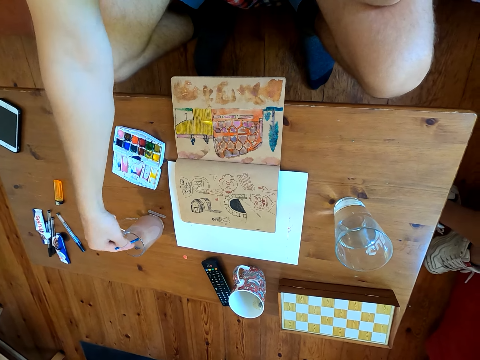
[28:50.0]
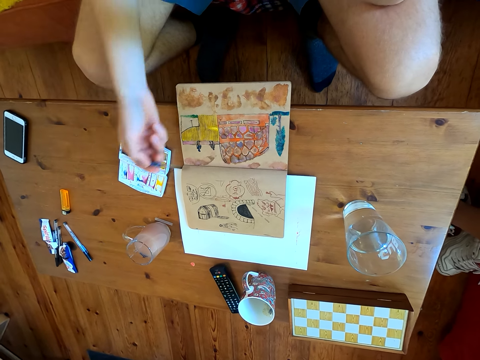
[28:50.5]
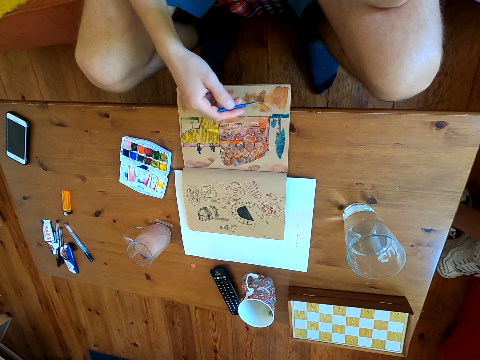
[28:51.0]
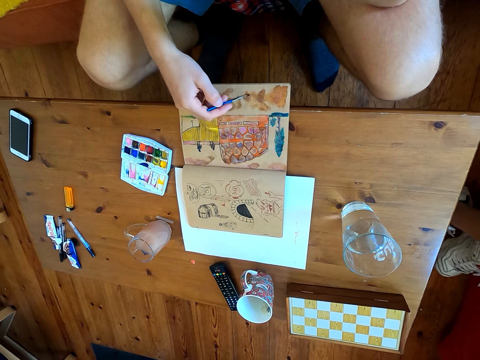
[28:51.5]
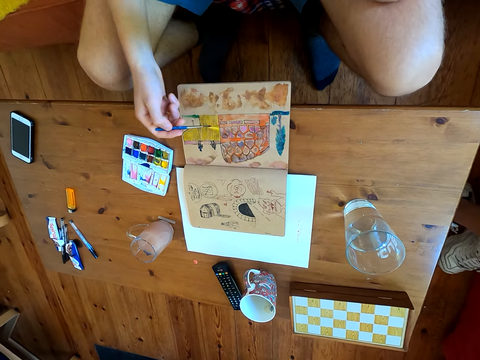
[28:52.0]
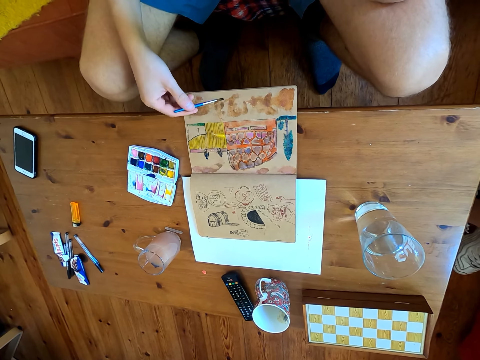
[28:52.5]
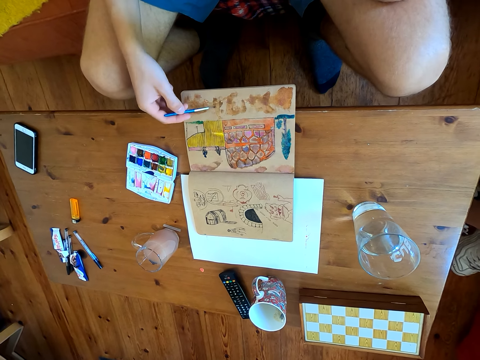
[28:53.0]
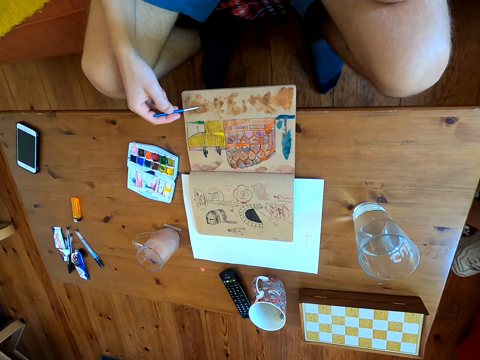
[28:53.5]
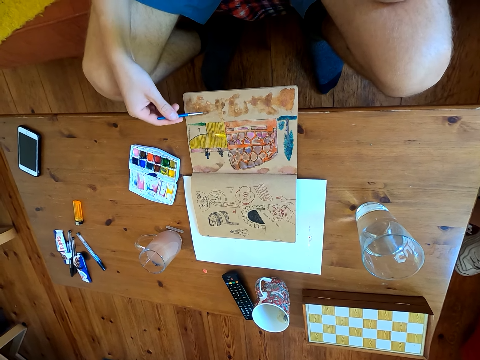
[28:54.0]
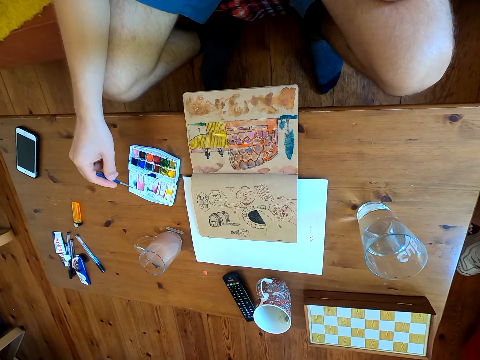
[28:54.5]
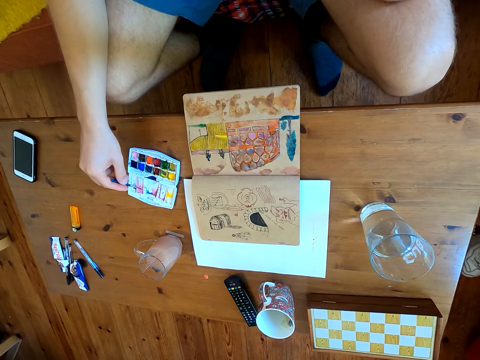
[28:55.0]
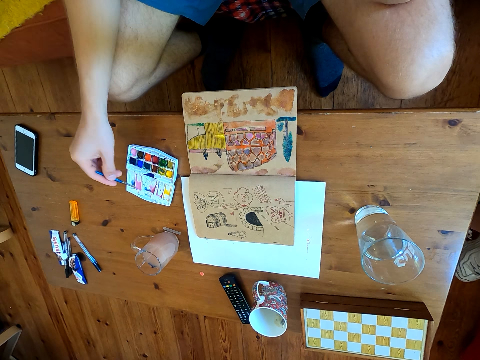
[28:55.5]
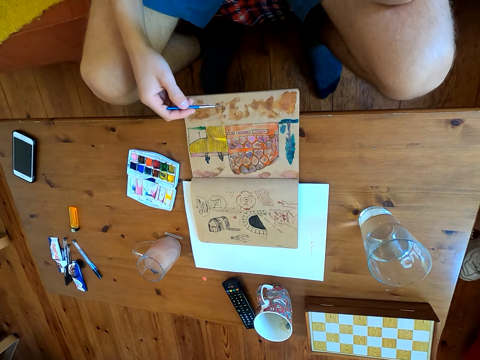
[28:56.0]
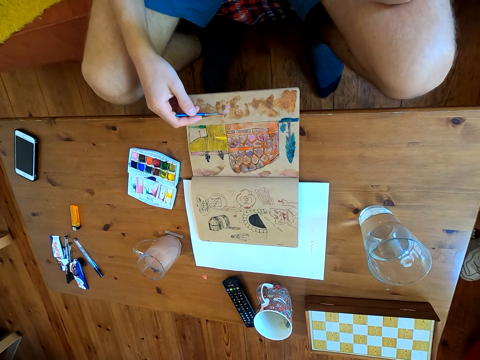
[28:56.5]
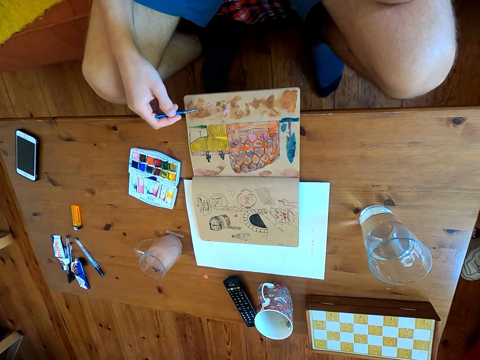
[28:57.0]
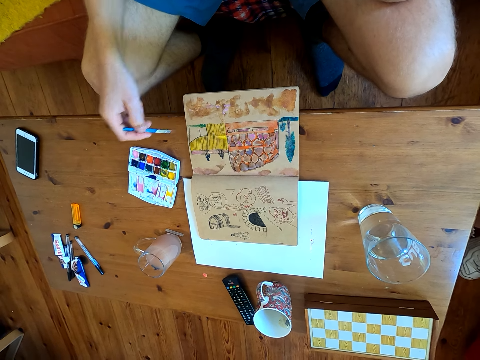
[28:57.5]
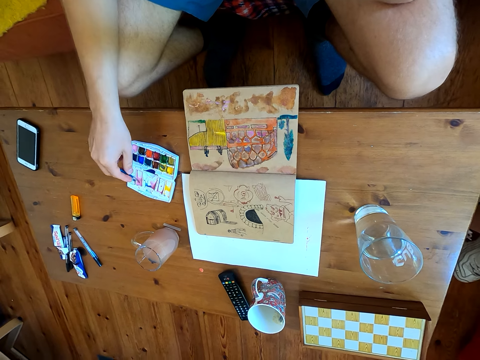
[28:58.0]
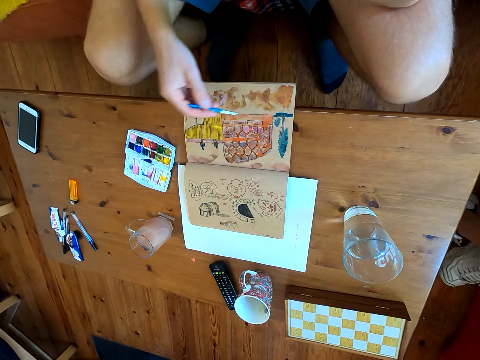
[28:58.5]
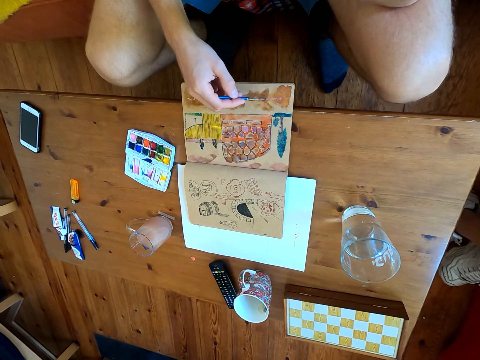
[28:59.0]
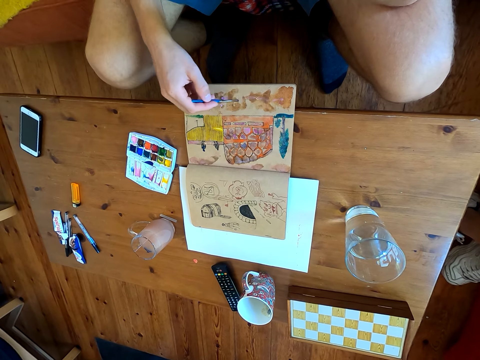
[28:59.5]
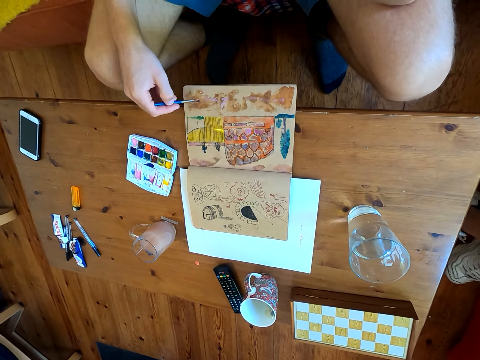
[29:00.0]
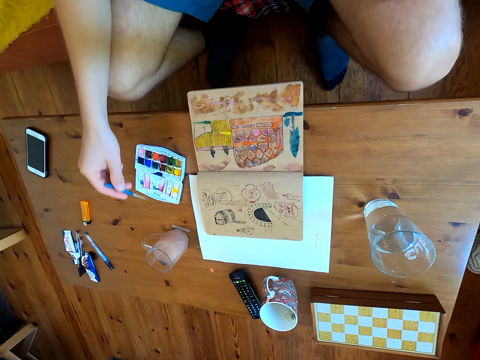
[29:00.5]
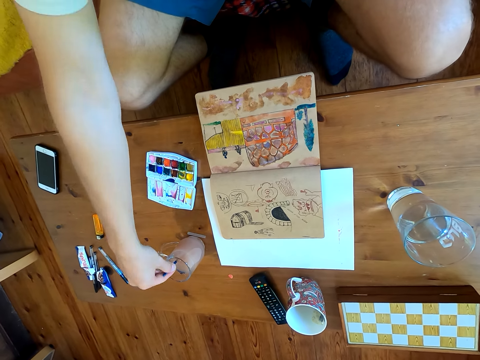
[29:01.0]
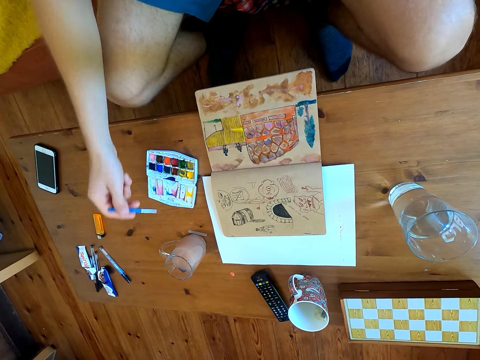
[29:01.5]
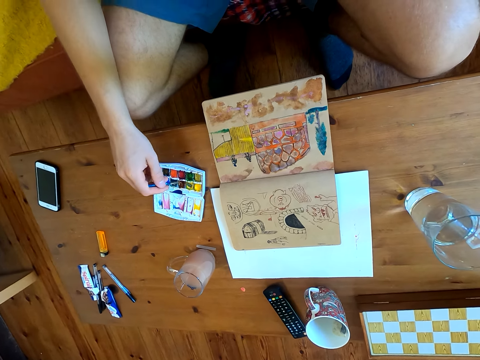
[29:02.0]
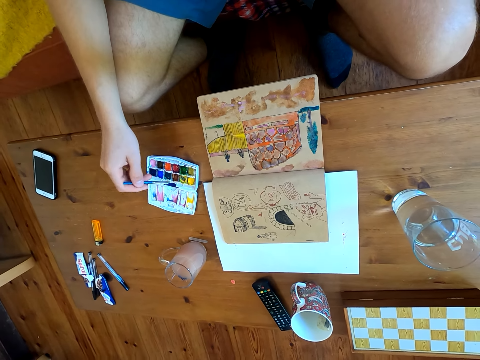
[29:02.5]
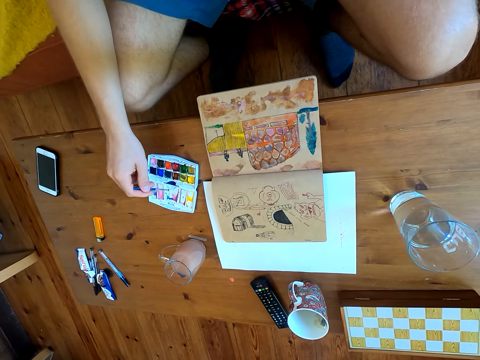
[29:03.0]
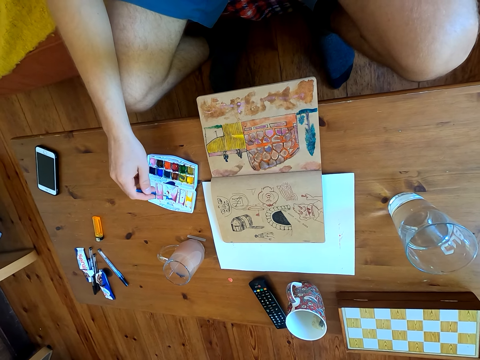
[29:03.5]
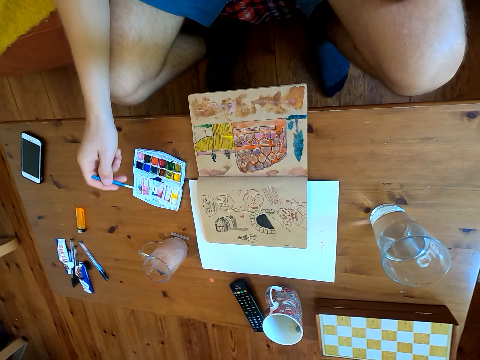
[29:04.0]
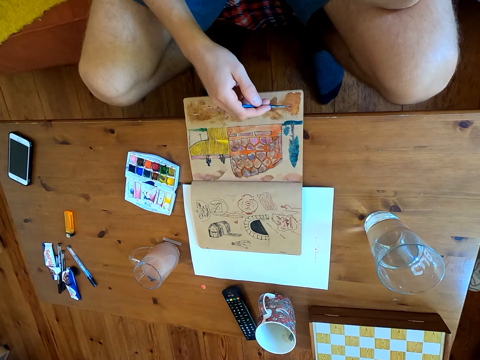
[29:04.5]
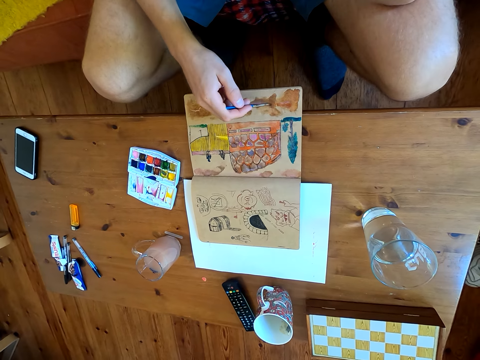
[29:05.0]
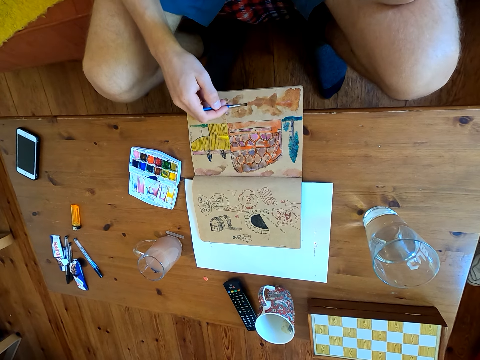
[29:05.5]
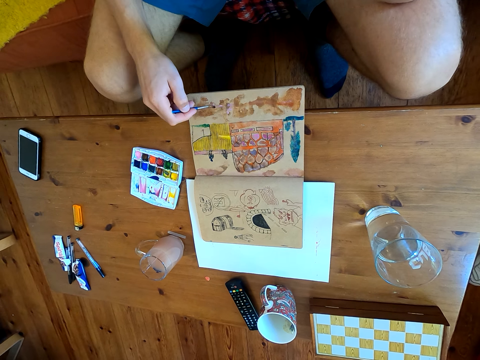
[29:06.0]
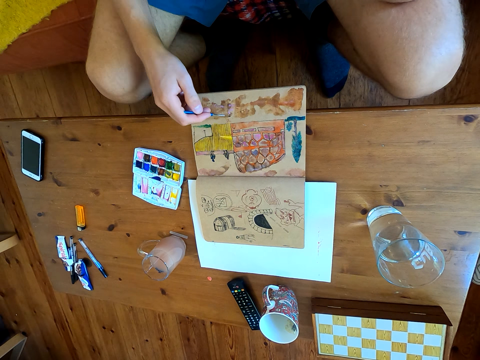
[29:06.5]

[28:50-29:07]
The camera wearer dips the brush in a liquid. They paint. They immerse the brush in the watercolor. They paint. They immerse the brush in the watercolor. They paint. They dip the brush in the liquid. They immerse the brush in the watercolor. They paint the drawing with the paint brush.

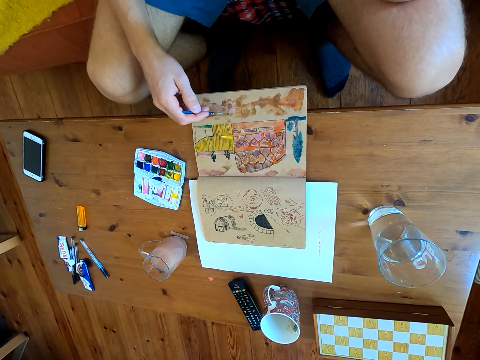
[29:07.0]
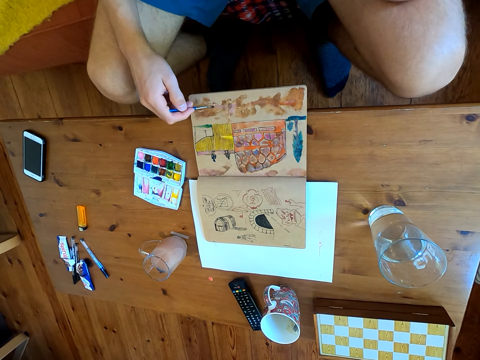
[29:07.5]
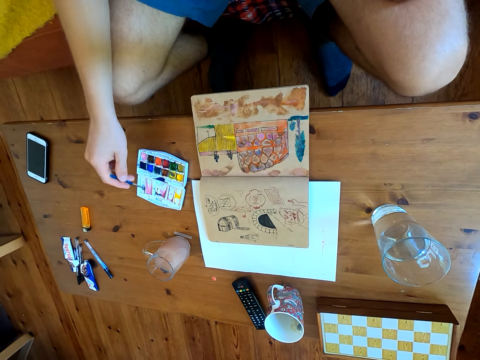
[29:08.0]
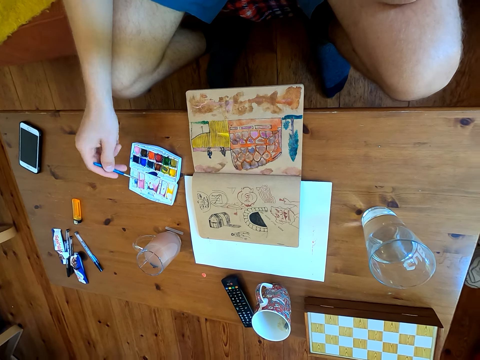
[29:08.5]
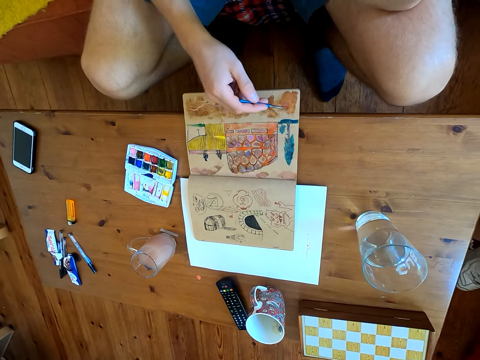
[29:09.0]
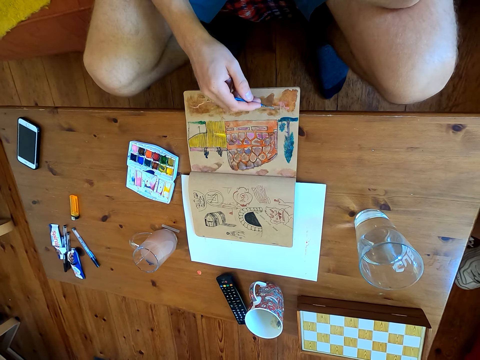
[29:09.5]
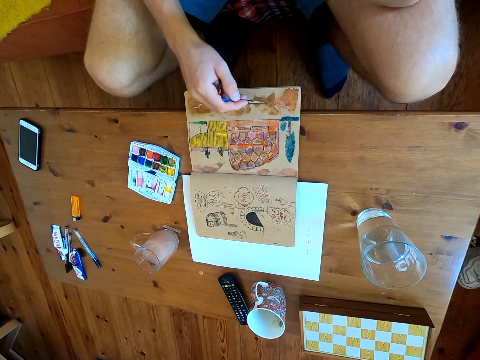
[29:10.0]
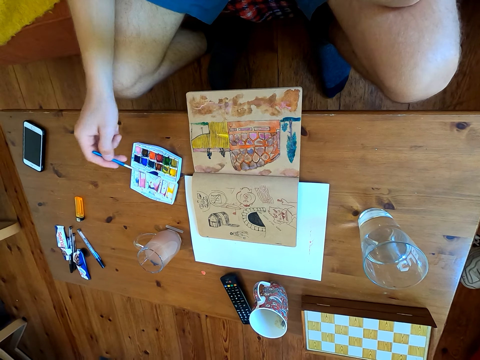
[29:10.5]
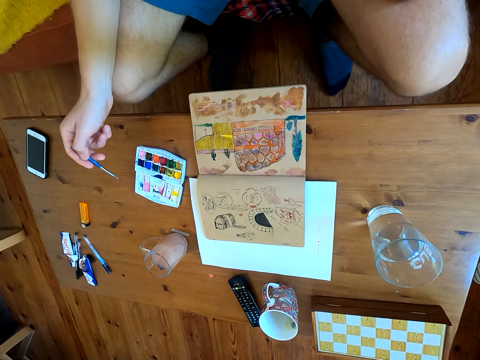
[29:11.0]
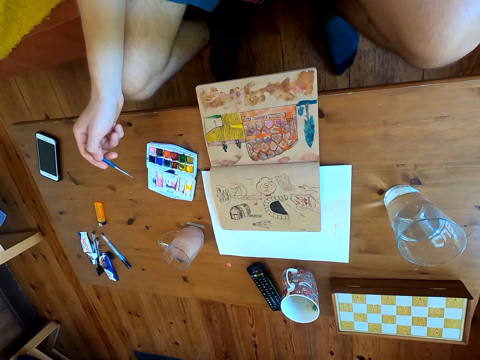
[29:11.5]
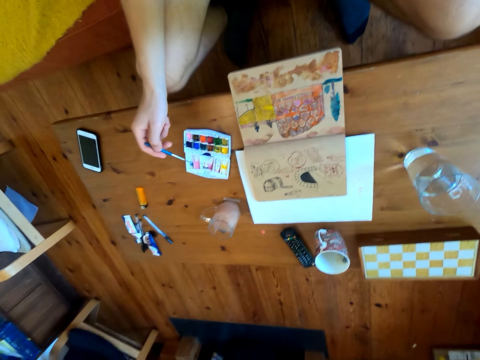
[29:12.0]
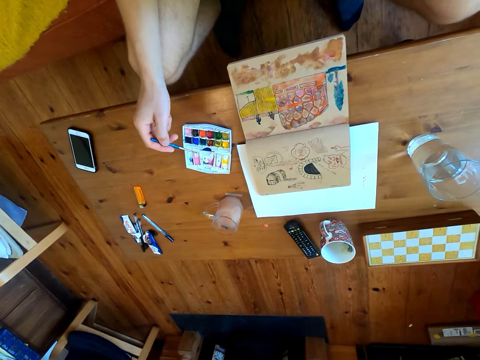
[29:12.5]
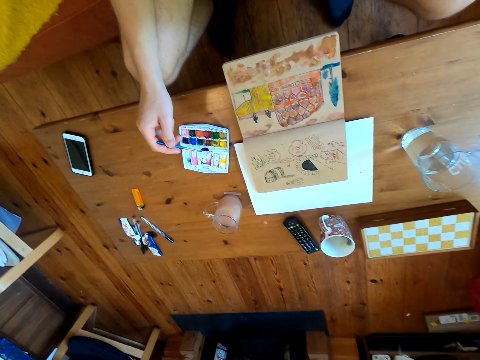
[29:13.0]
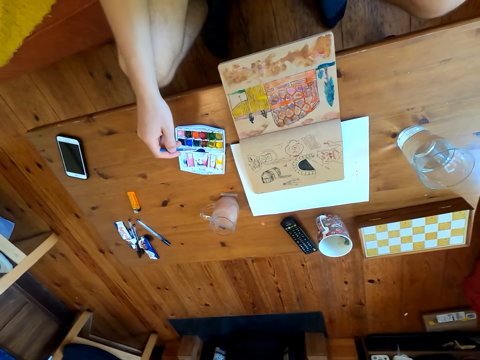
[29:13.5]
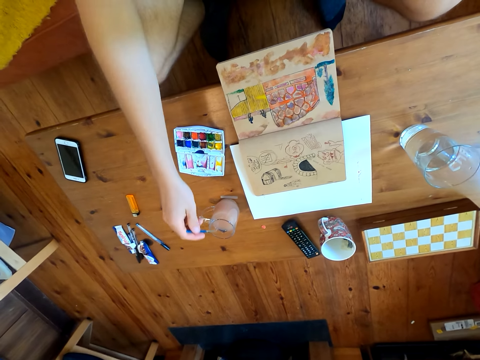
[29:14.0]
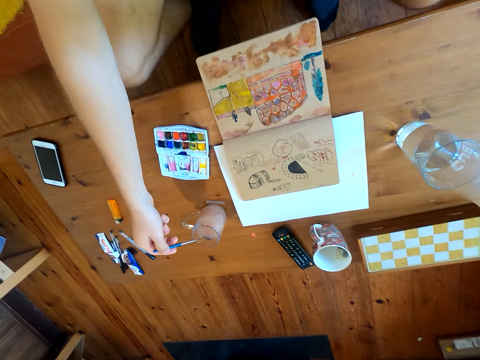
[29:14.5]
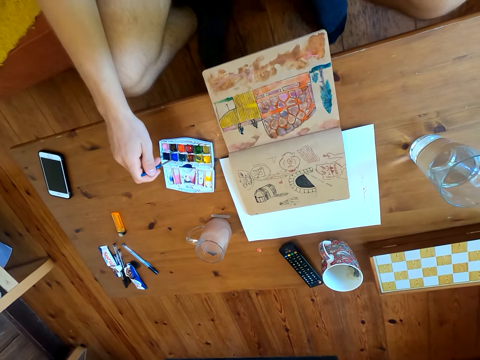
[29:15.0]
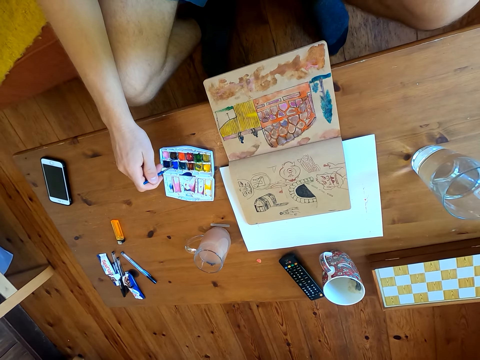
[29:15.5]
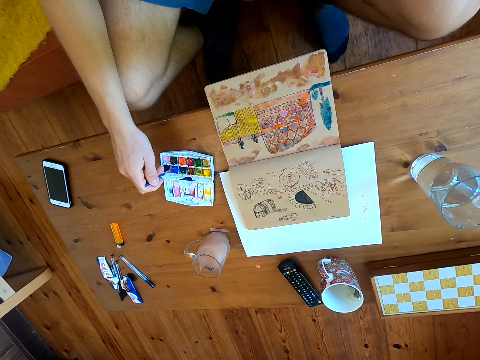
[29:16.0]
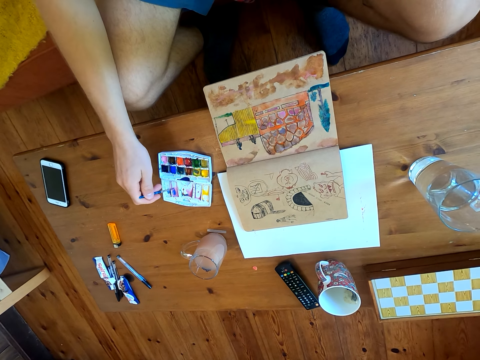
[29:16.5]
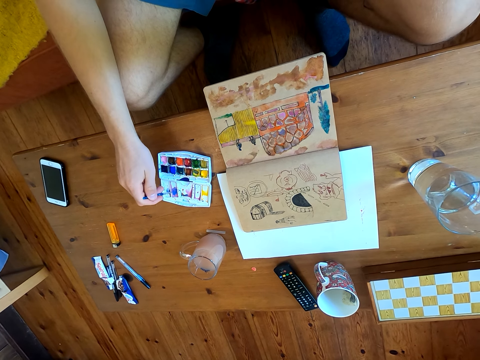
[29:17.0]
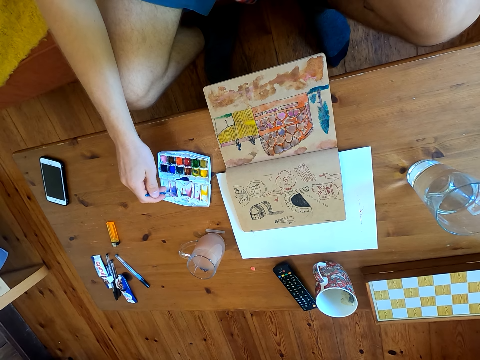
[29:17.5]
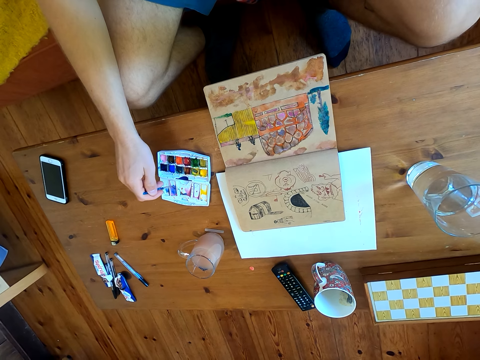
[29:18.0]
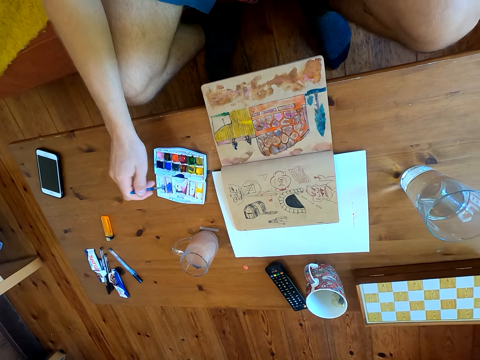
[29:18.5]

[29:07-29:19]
The camera wearer immerses the brush in the watercolor. They paint. They dip the brush in a liquid. They immerse the brush in the watercolor.
